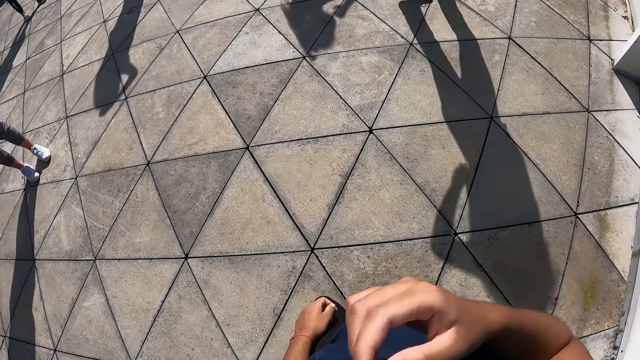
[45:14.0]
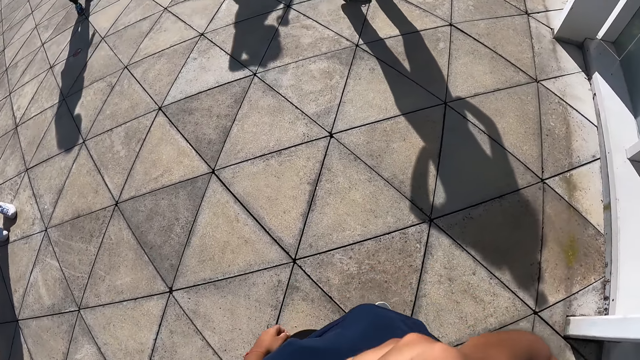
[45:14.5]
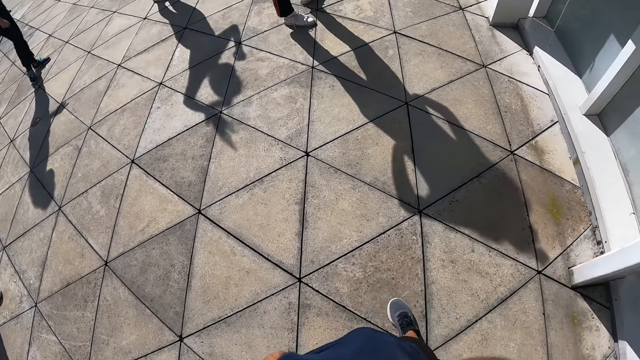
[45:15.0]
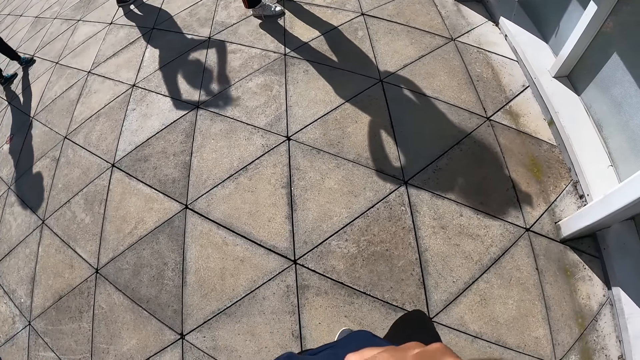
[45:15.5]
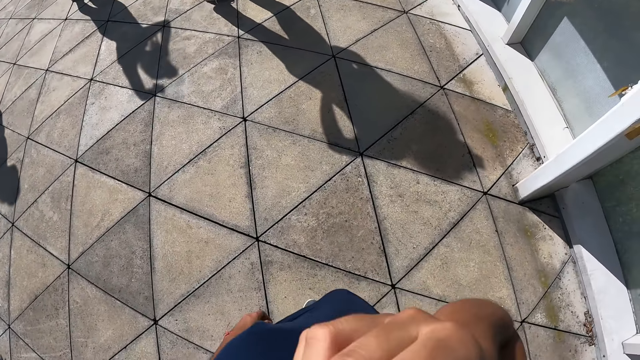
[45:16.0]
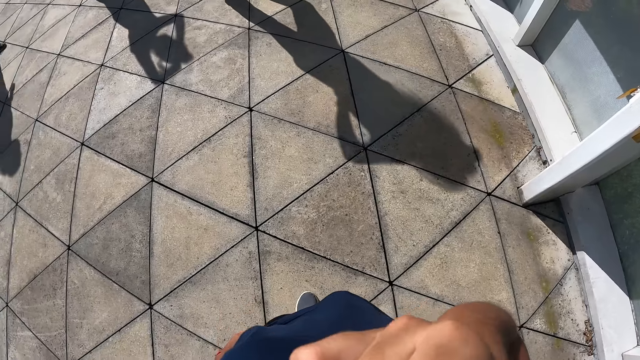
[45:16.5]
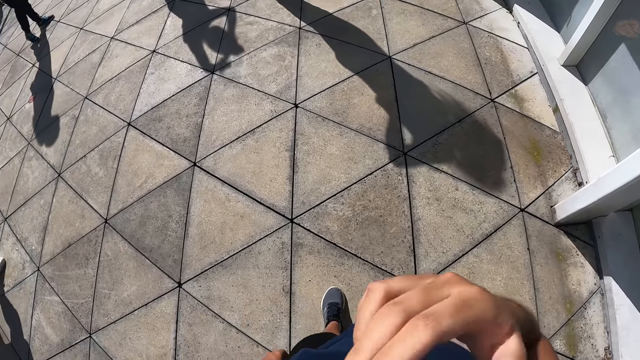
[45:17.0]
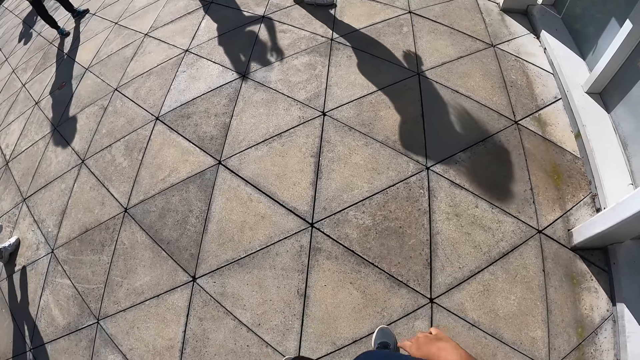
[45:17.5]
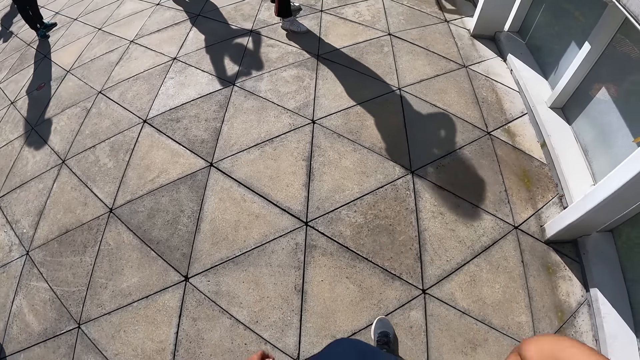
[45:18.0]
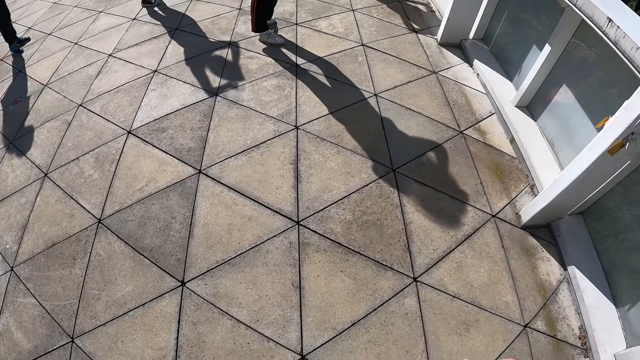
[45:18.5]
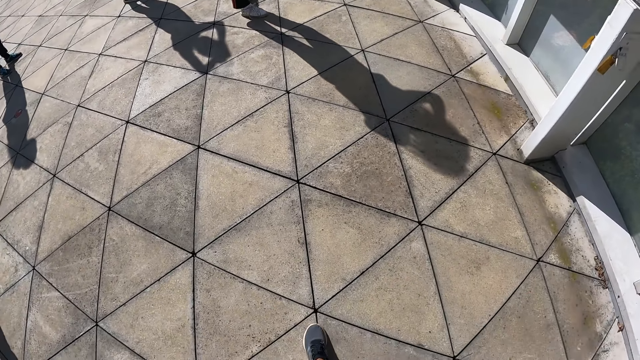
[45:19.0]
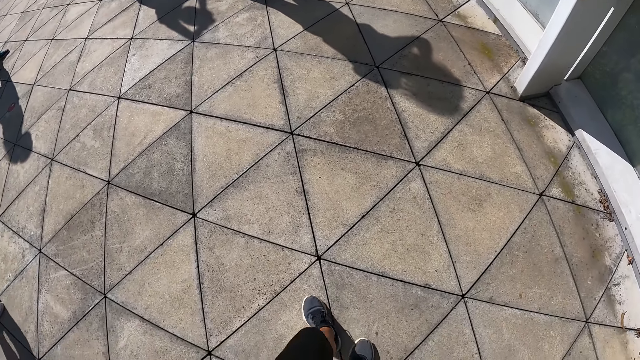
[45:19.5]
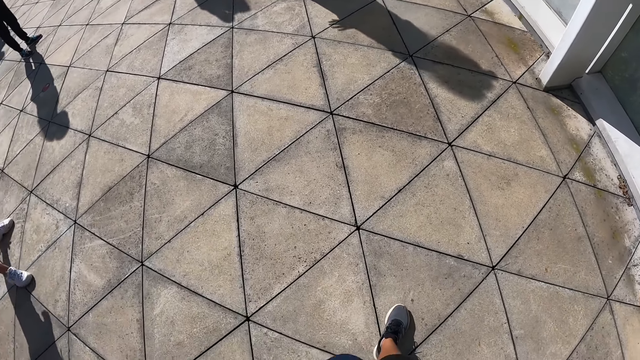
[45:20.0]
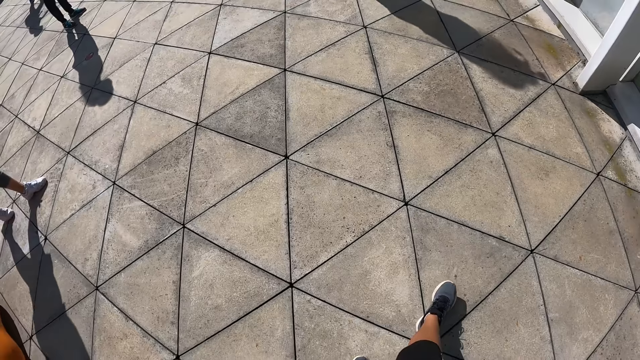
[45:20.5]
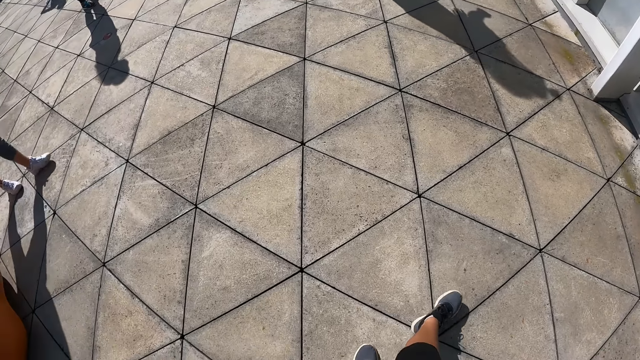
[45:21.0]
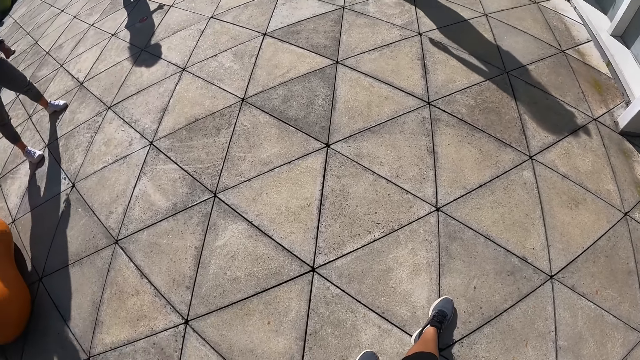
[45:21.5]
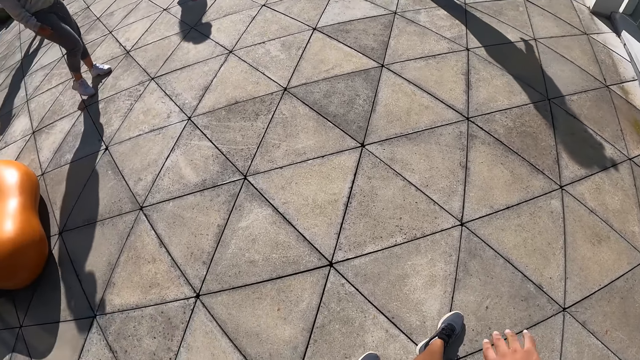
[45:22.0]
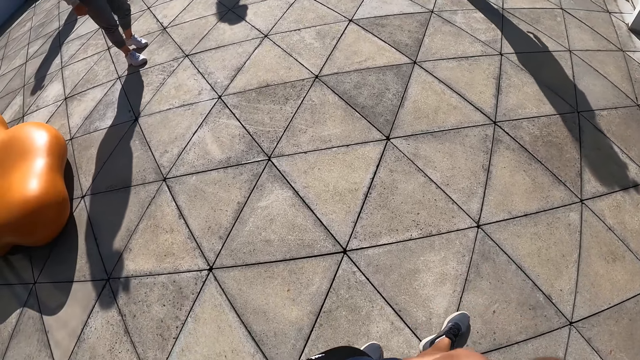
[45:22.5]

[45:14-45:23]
The camera wearer touches her face with her right hand. She moves around on the floor.

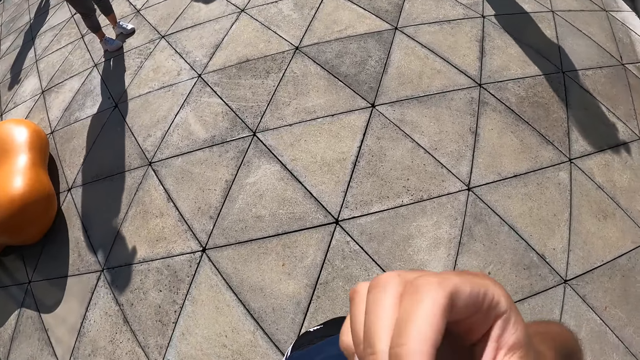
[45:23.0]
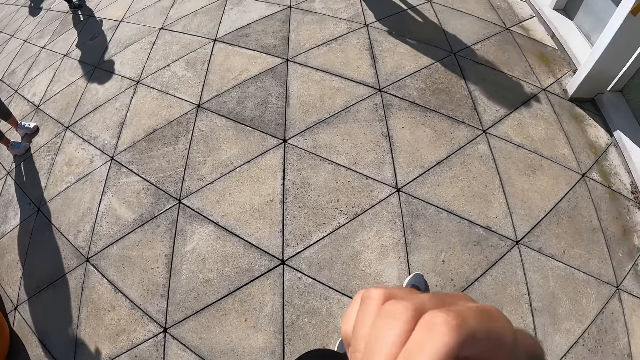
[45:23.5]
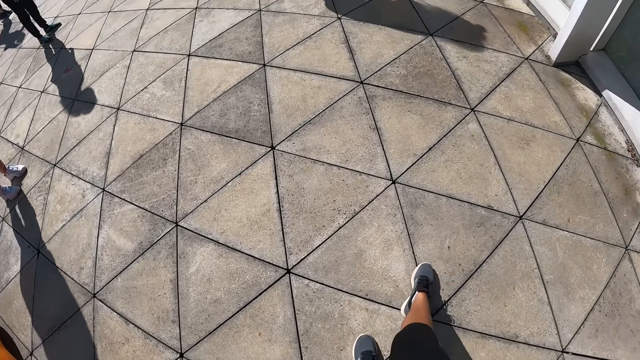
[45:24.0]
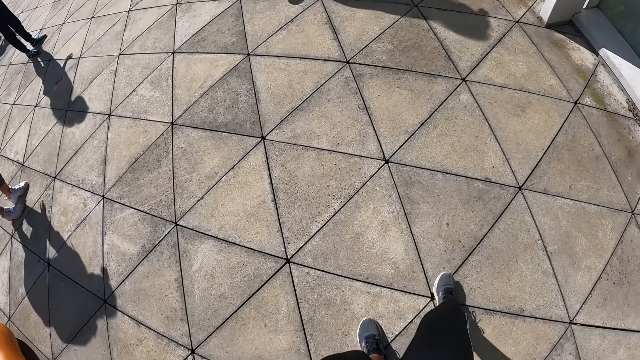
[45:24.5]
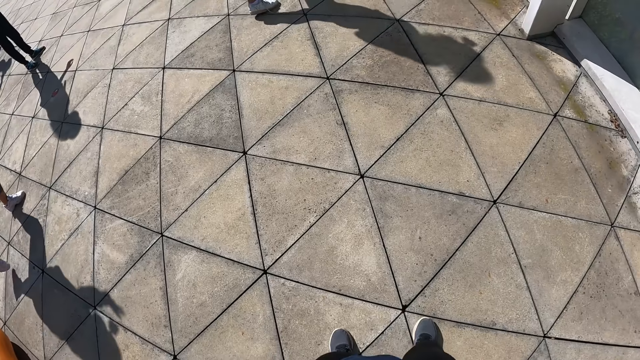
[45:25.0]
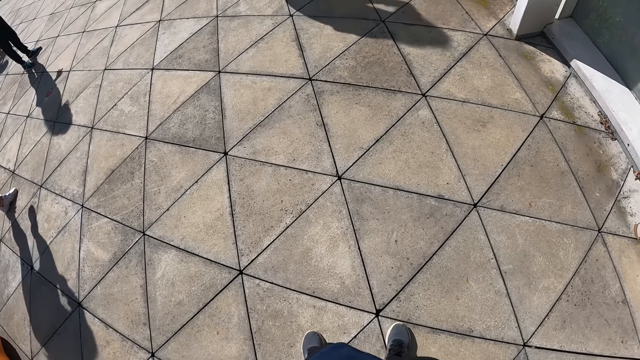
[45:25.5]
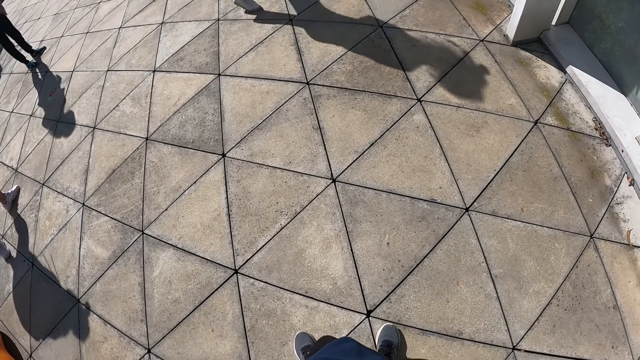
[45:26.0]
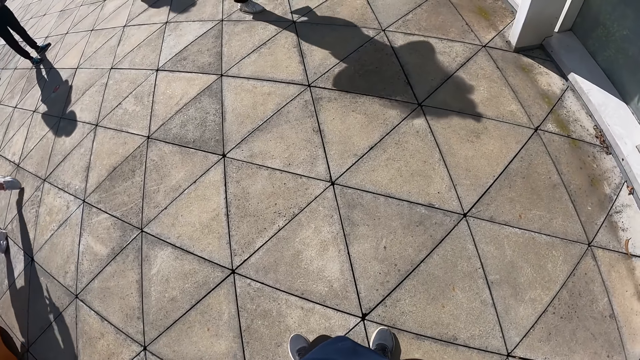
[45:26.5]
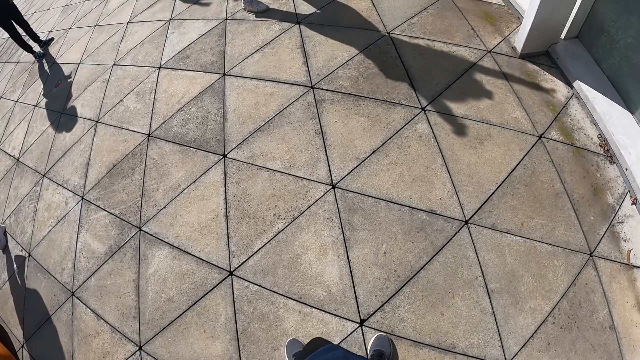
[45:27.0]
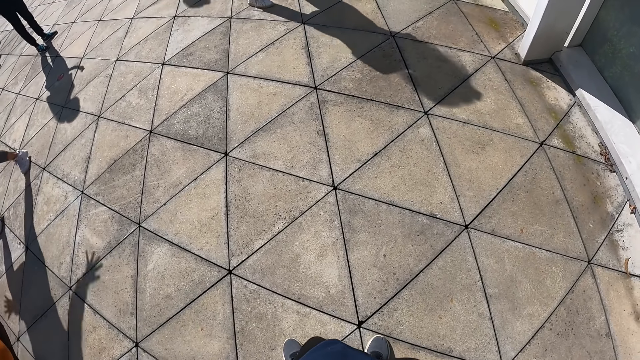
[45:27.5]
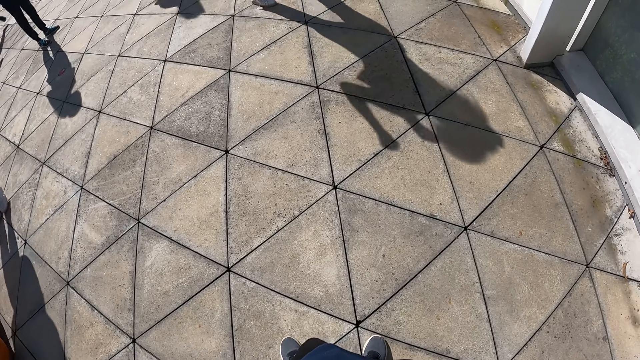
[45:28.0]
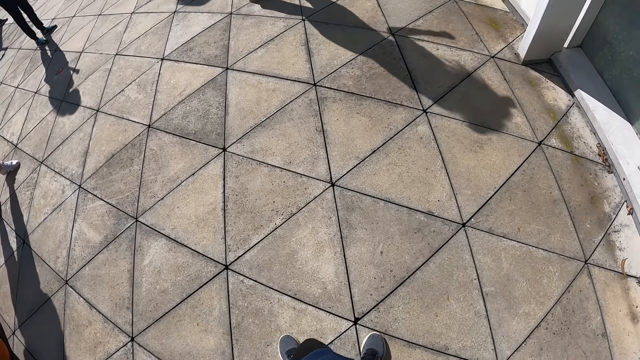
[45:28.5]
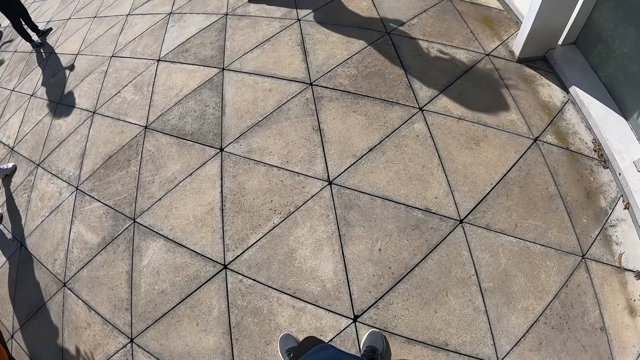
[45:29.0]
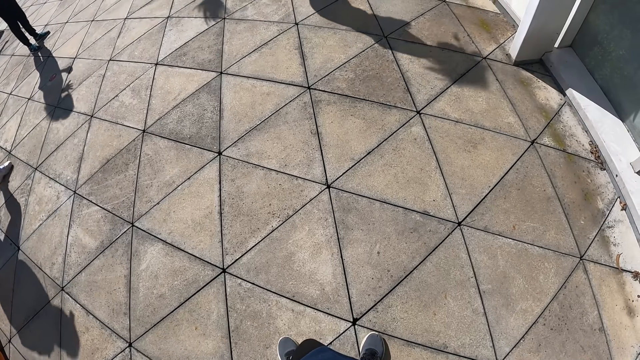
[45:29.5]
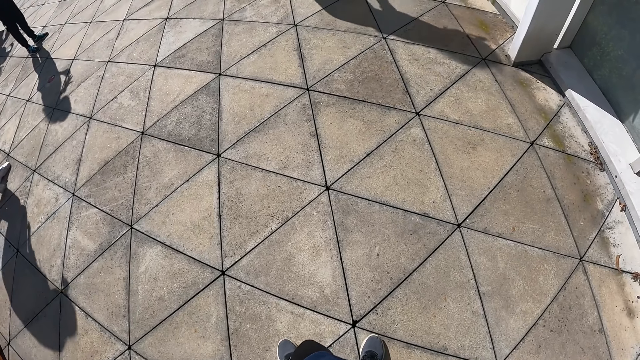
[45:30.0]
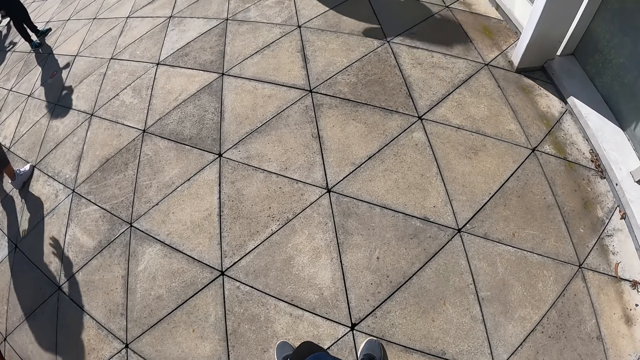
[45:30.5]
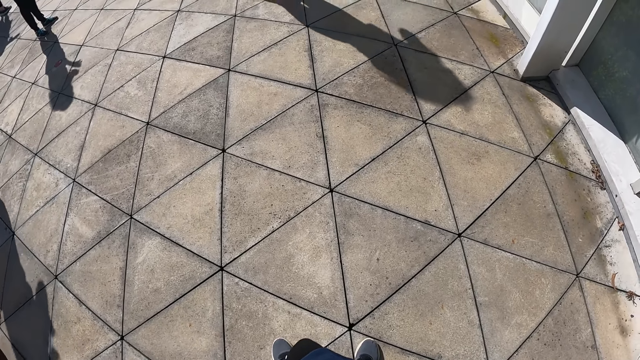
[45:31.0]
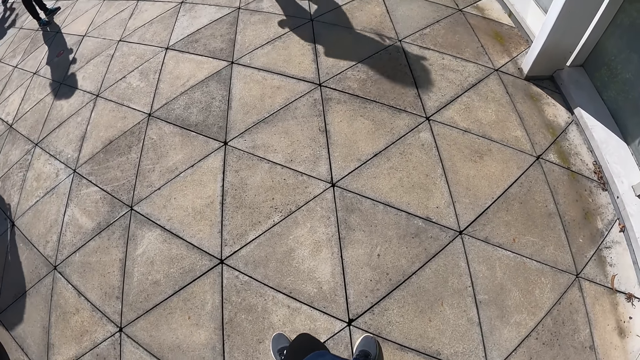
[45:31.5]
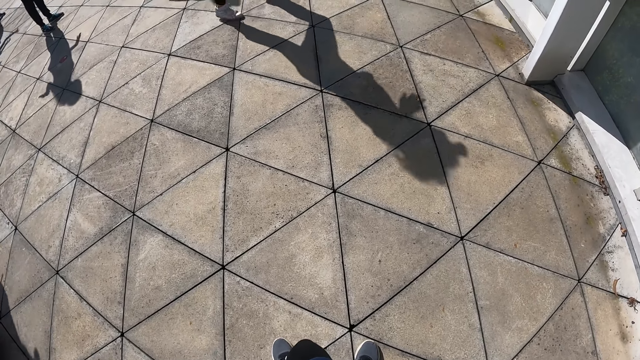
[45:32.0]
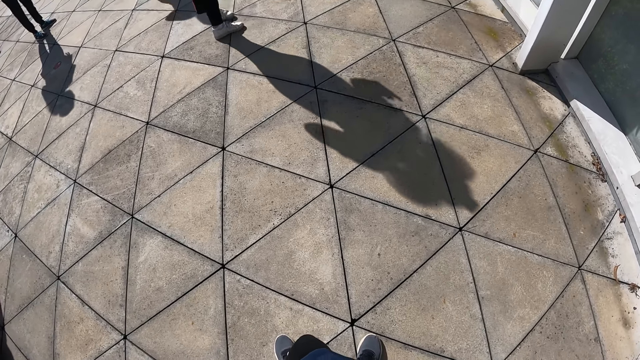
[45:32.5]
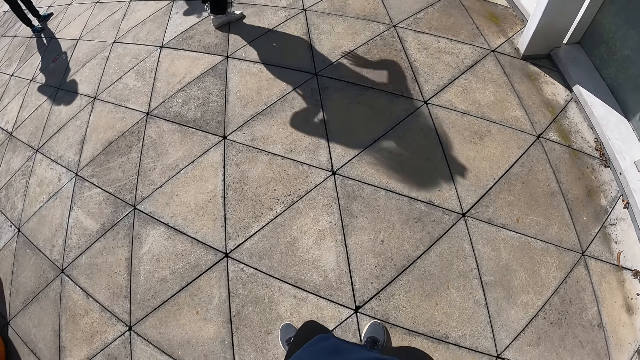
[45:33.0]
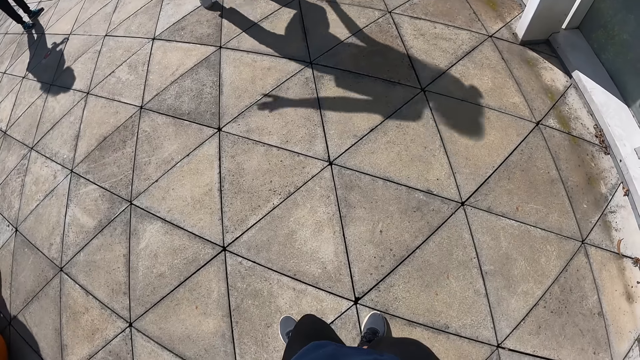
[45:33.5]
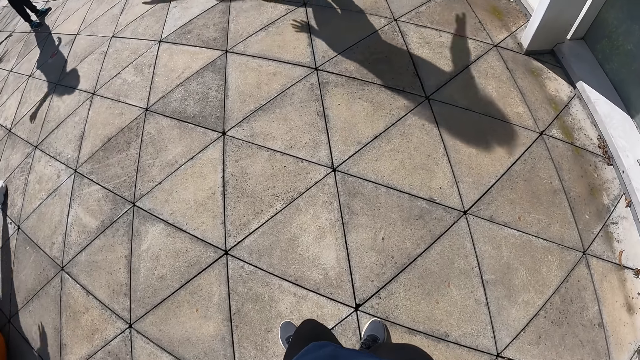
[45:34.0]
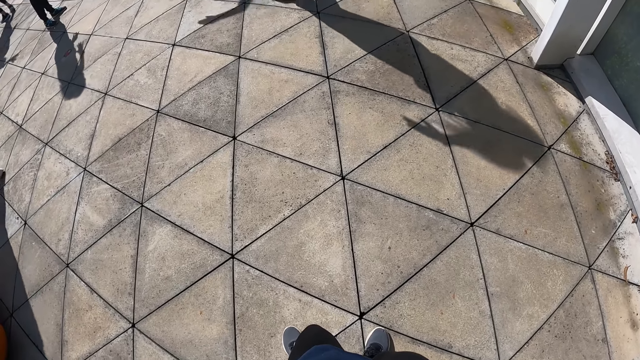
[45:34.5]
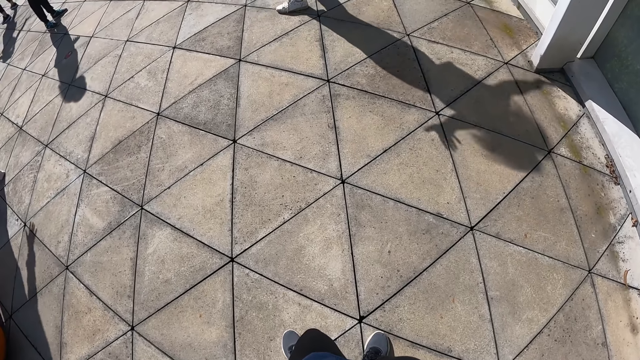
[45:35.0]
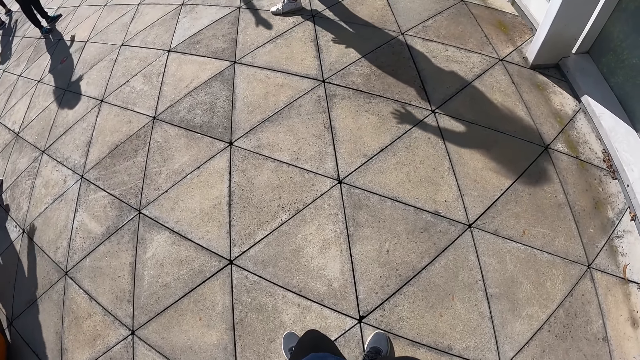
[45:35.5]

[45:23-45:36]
The camera wearer looks around on the floor.
